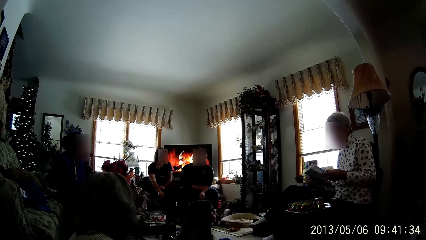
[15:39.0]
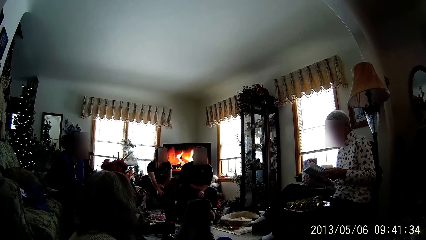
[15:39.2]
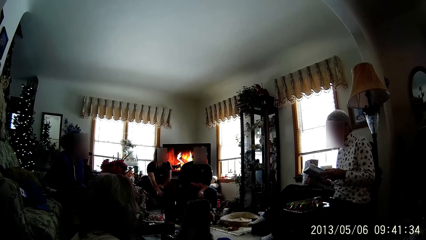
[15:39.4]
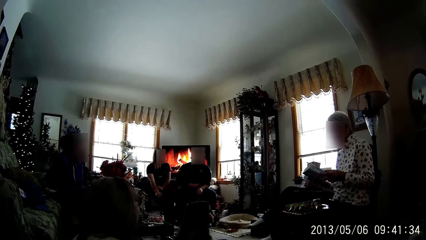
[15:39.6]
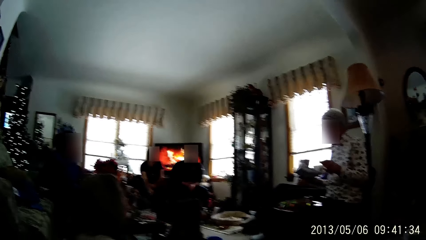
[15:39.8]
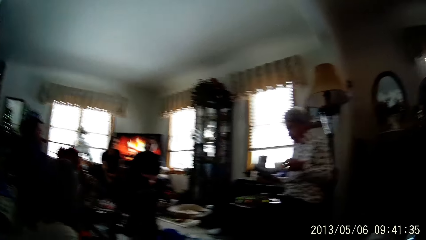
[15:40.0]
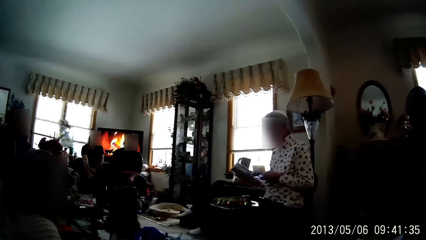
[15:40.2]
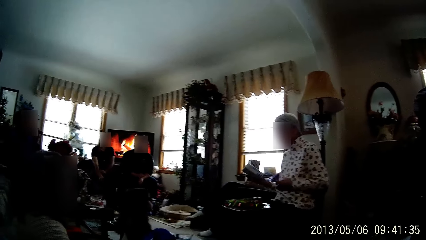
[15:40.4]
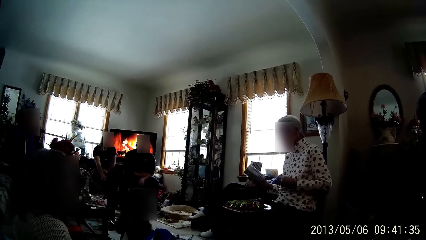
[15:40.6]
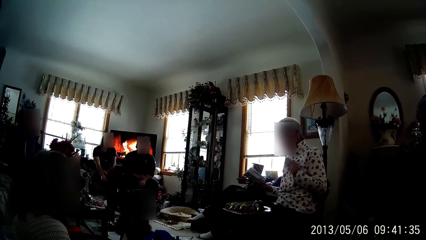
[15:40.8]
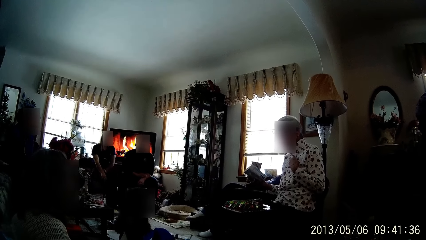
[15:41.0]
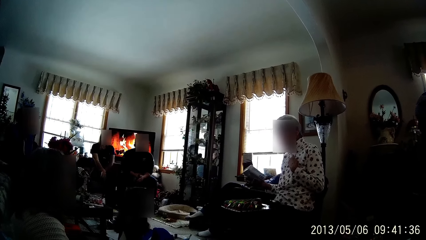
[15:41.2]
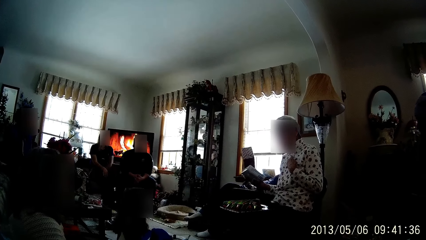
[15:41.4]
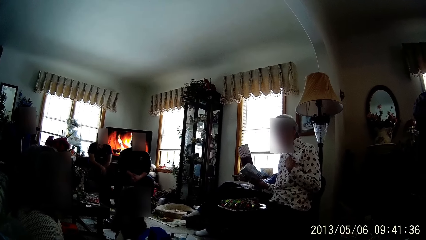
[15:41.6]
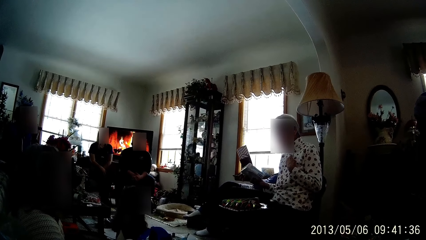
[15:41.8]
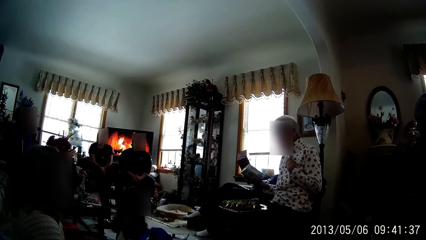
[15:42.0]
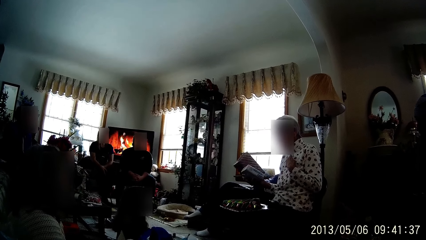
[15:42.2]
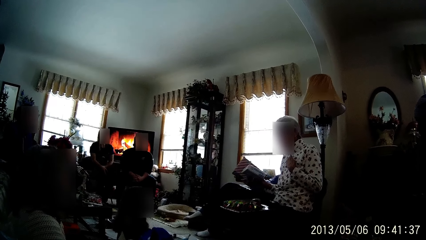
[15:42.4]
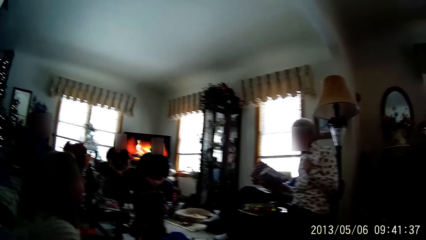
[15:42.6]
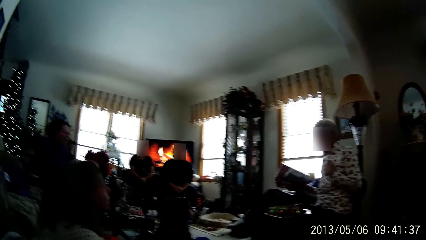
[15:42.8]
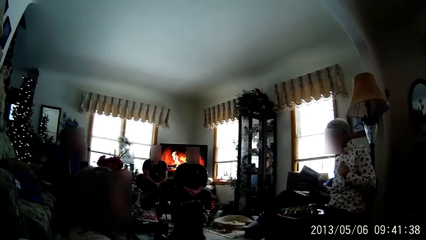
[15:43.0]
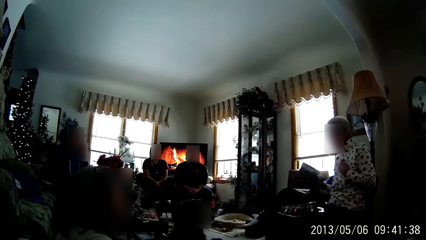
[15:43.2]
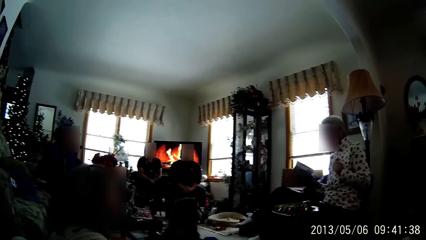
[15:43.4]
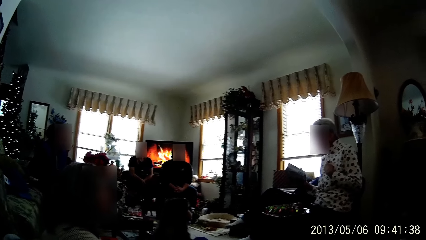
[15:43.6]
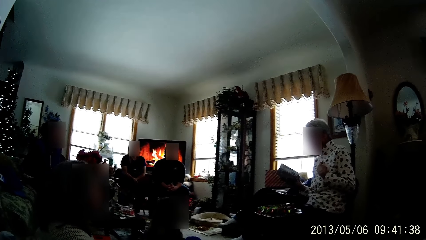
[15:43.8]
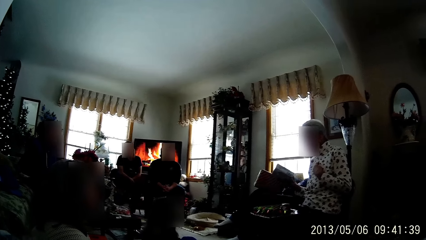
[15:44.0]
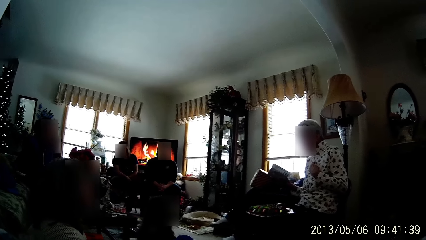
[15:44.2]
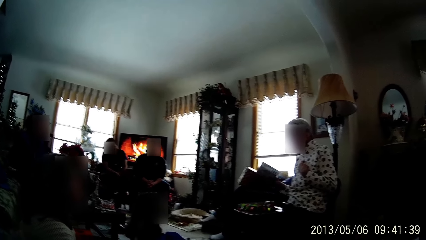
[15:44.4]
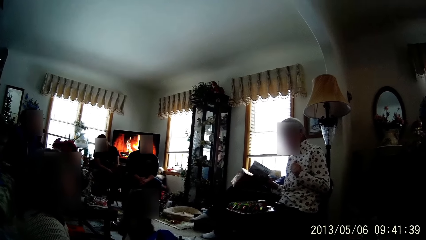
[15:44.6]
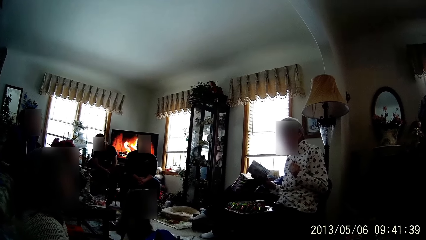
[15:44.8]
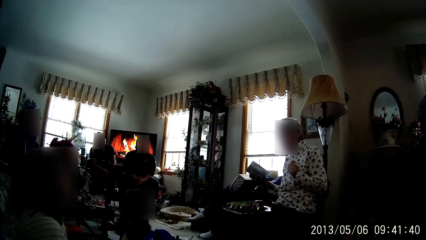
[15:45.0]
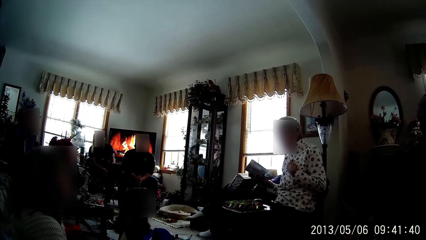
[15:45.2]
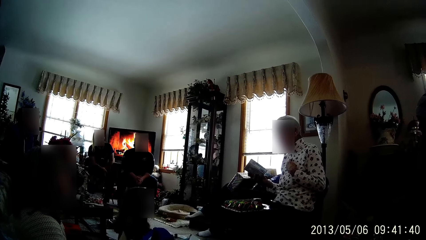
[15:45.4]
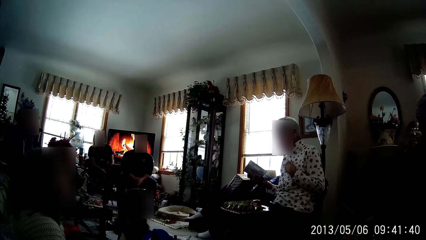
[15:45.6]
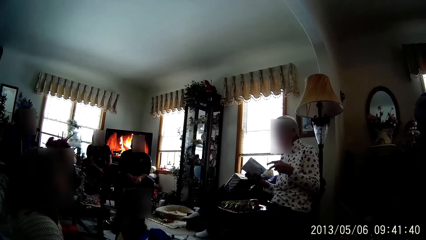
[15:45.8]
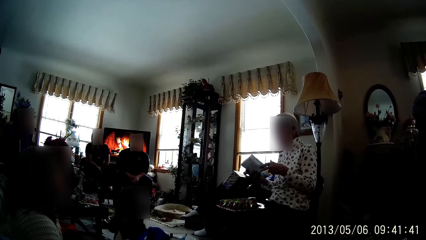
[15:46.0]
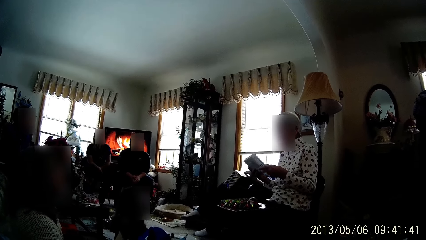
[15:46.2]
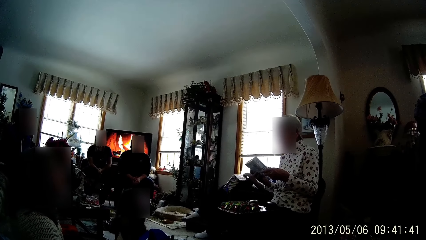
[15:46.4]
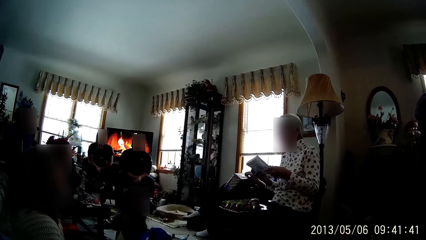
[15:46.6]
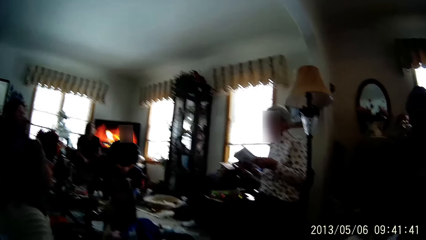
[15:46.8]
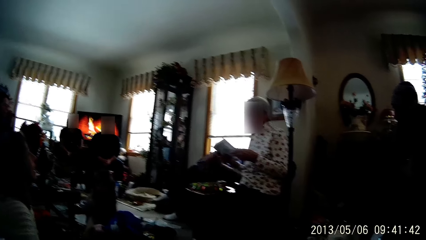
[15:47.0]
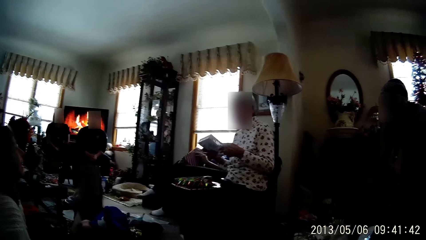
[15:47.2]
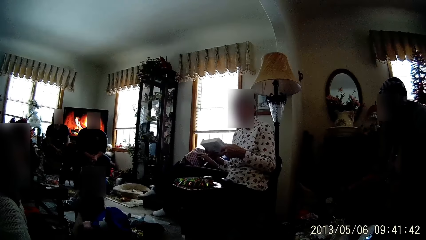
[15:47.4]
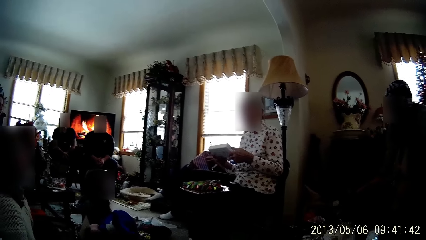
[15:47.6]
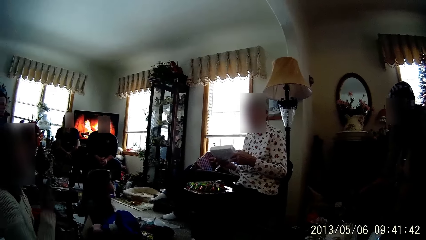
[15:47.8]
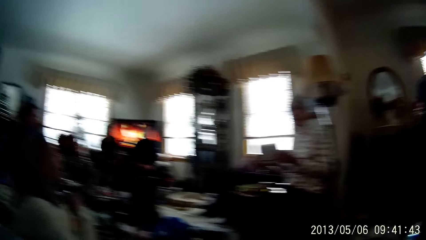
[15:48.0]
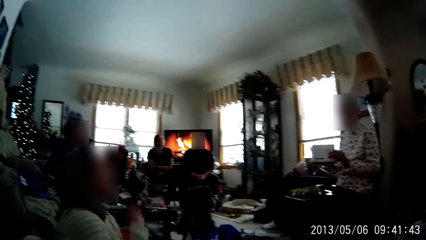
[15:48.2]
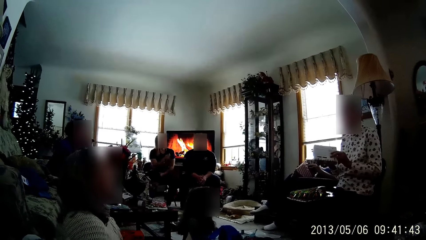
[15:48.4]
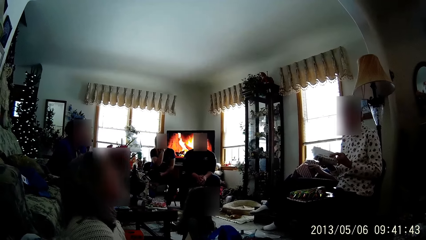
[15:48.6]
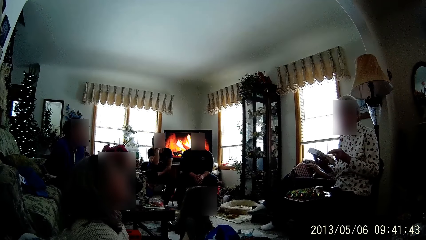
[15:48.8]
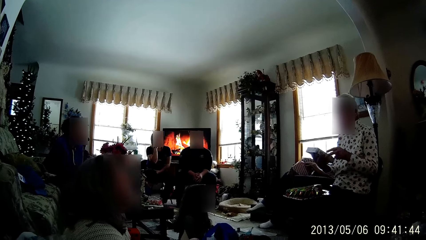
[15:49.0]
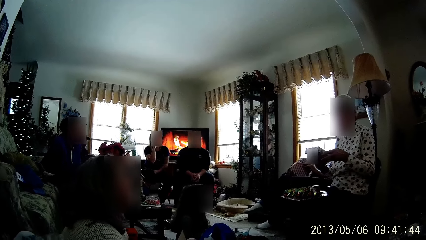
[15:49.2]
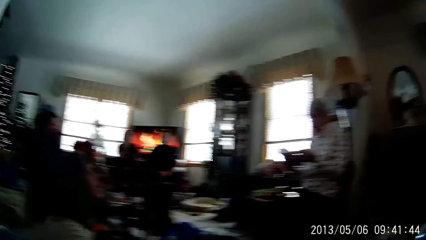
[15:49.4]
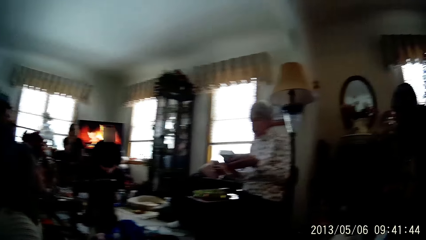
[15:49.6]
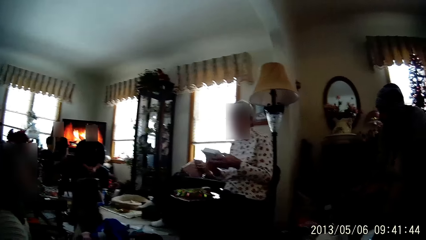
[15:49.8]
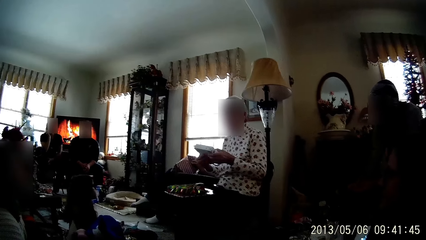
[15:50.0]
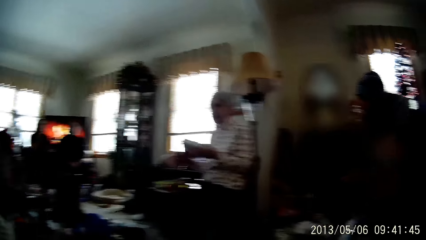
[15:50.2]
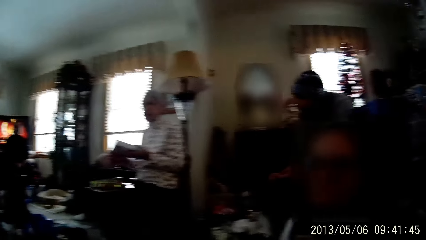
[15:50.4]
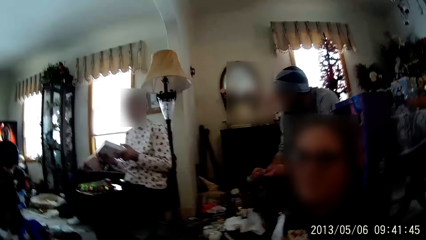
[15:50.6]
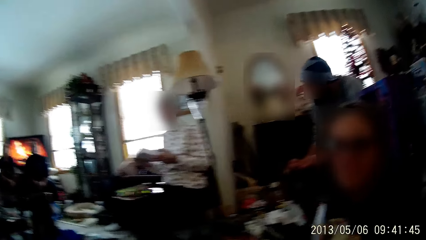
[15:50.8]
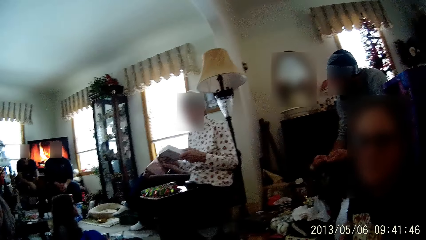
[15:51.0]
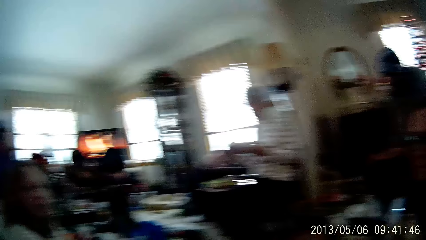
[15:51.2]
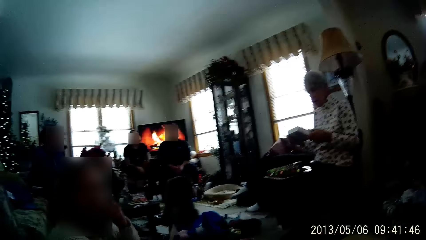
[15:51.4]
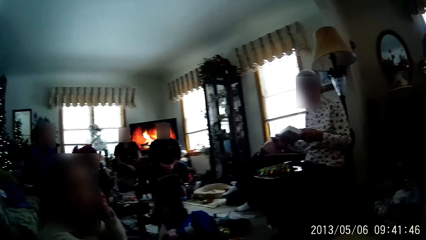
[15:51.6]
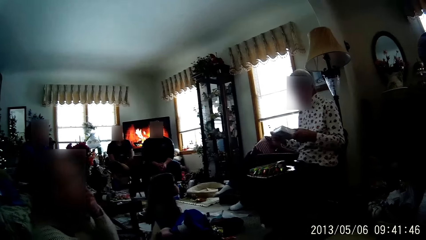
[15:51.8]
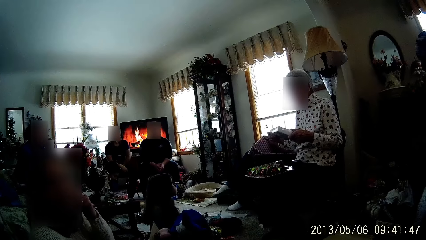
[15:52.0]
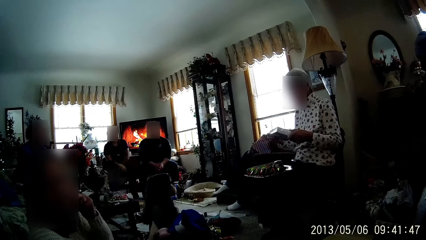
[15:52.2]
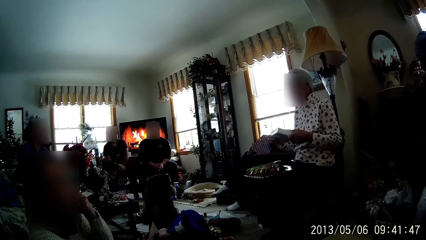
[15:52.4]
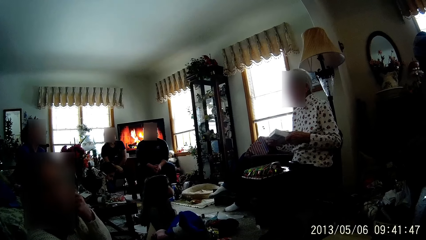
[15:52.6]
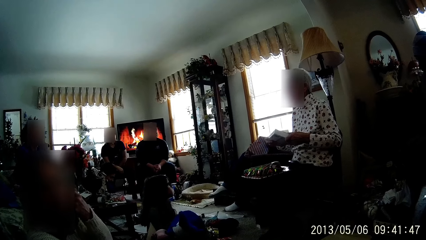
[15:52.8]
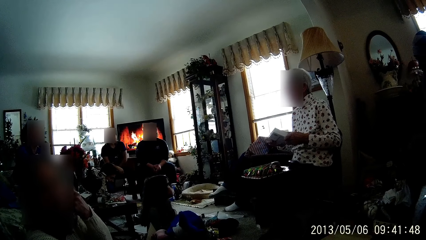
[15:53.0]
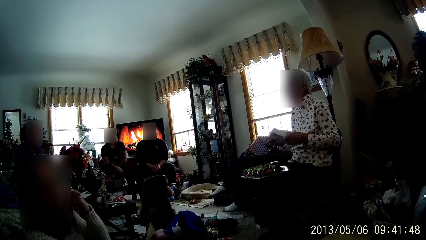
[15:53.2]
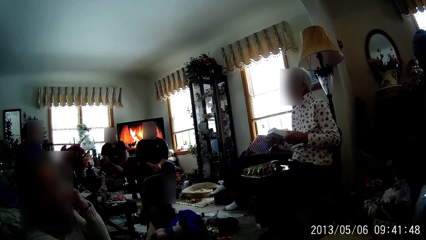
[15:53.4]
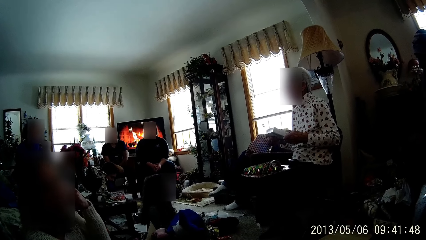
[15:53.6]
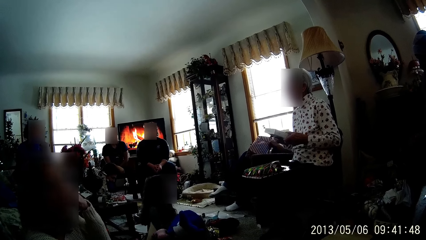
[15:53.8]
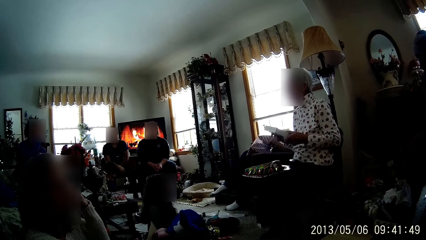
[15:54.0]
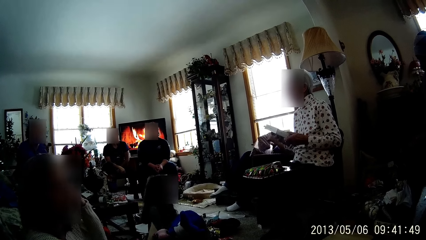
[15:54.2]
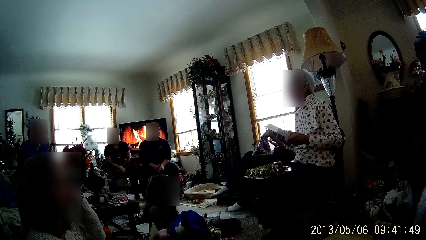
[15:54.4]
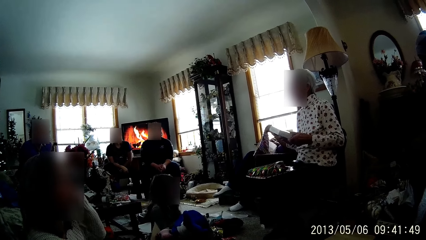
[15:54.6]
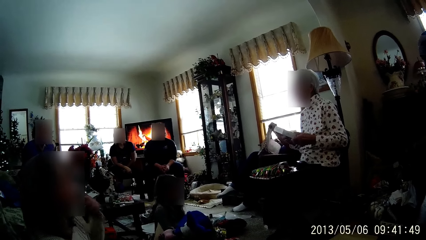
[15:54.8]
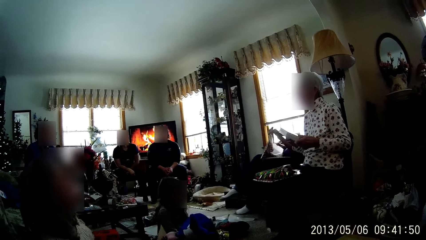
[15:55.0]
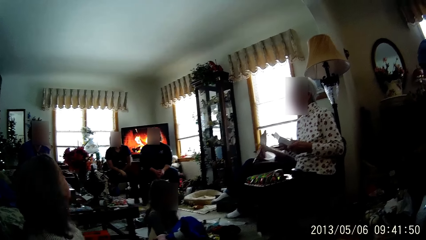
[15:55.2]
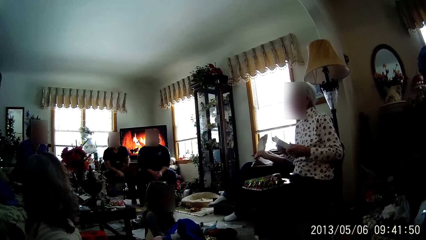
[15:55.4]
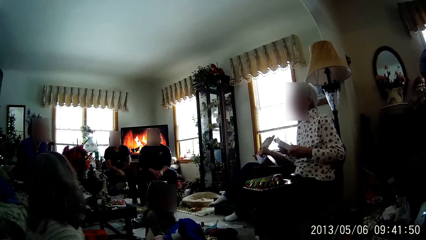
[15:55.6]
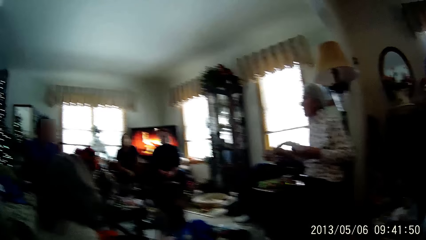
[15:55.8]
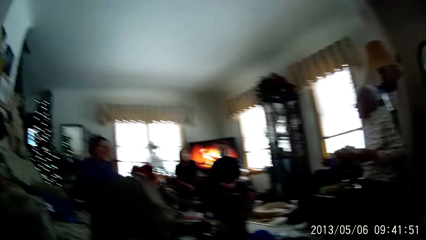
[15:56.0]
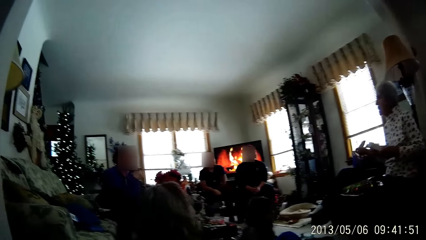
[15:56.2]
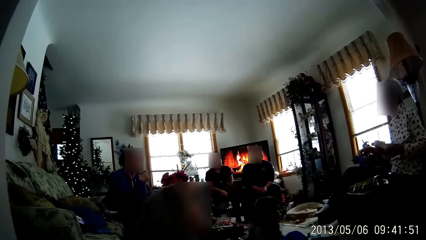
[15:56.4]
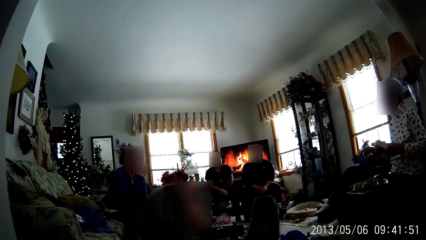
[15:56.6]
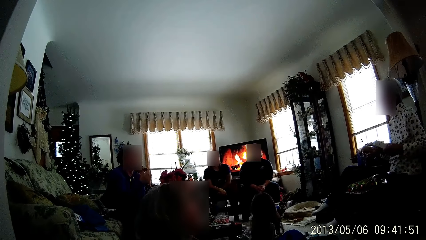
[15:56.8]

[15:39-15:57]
A person reads on the box. The person touches the chest. A man unwraps the wrapped gift with both hands. A woman examines the gifts in her hands. The camera wearer converses. Another person sways a hand. A third person touches the face. The camera wearer looks around in the room. The second person touches the face. The camera wearer looks around in the room.
